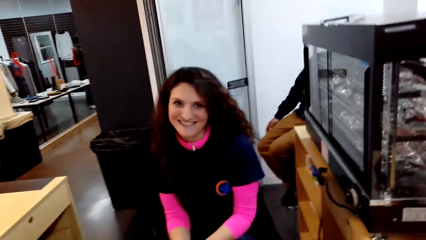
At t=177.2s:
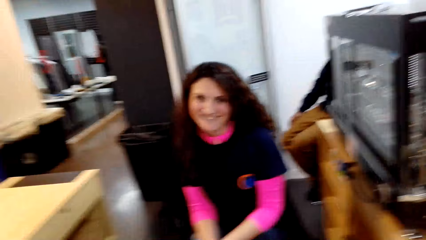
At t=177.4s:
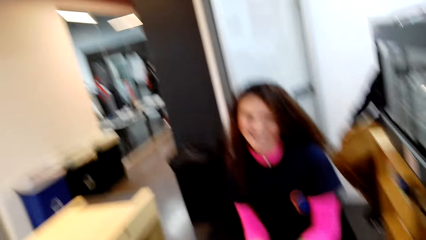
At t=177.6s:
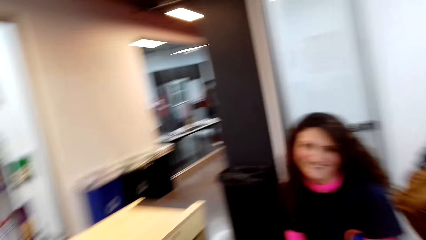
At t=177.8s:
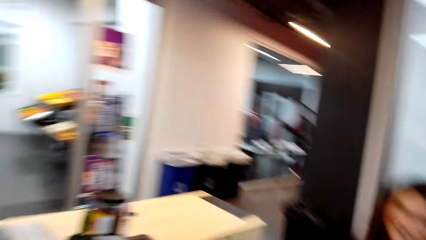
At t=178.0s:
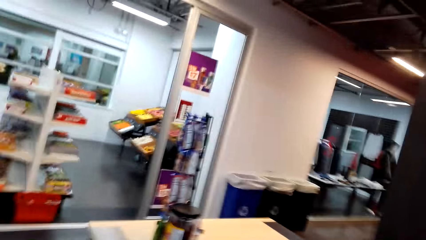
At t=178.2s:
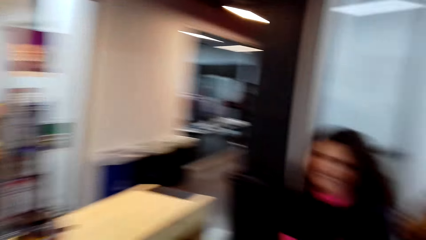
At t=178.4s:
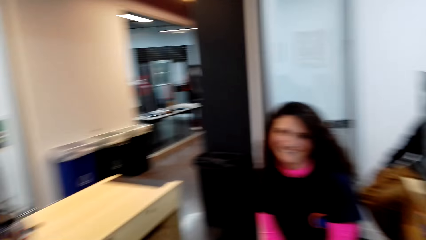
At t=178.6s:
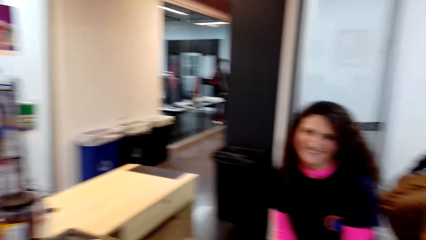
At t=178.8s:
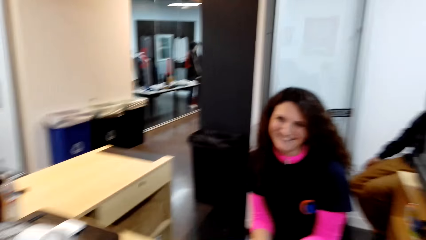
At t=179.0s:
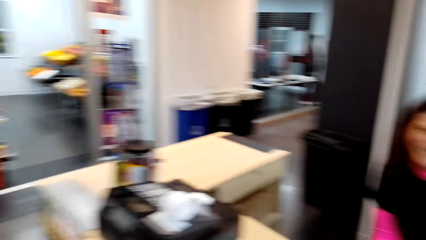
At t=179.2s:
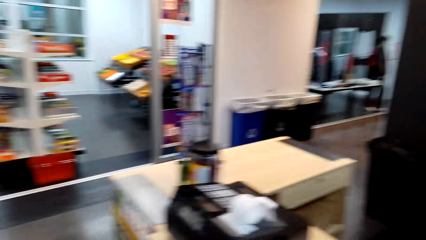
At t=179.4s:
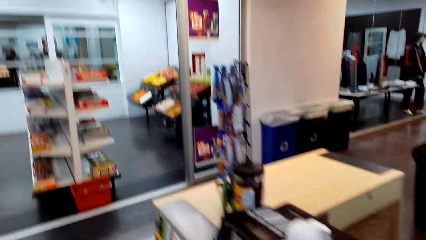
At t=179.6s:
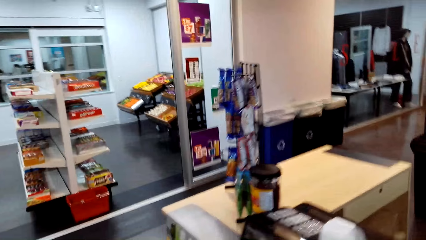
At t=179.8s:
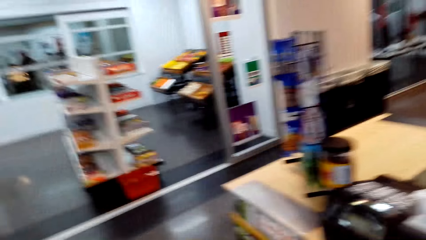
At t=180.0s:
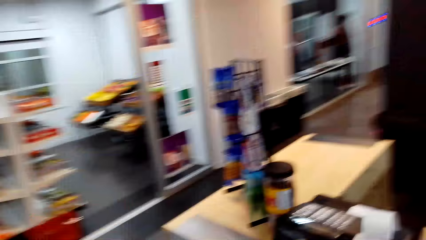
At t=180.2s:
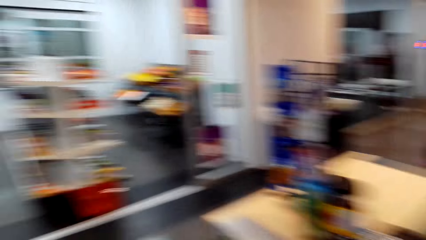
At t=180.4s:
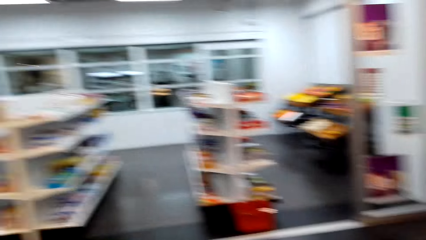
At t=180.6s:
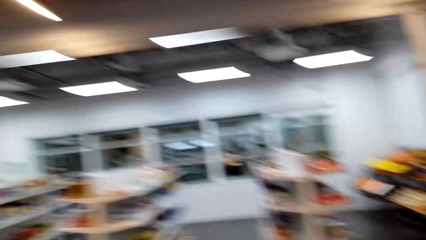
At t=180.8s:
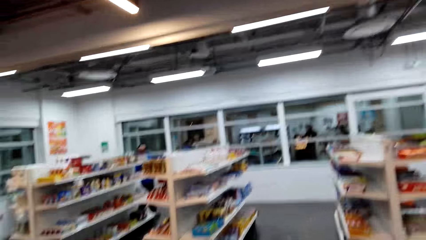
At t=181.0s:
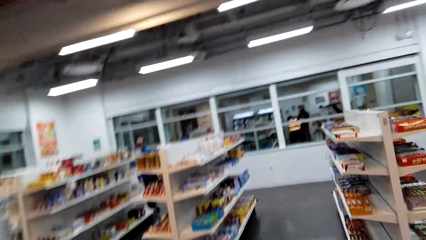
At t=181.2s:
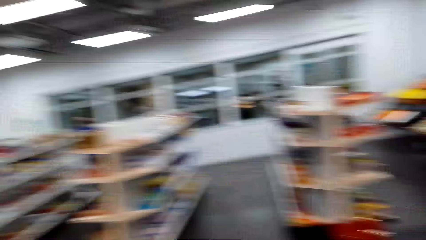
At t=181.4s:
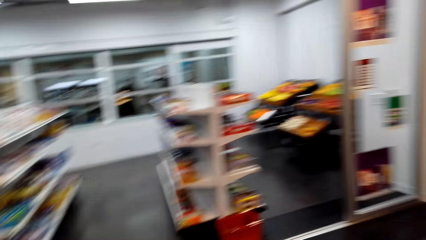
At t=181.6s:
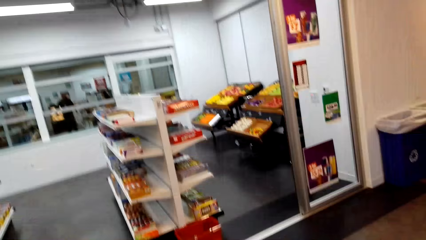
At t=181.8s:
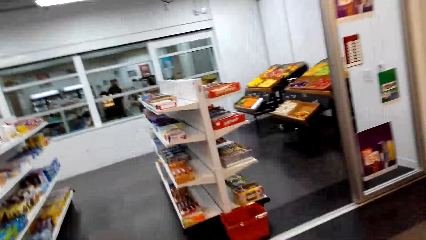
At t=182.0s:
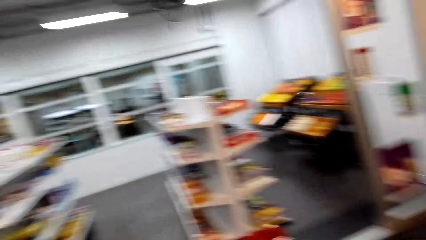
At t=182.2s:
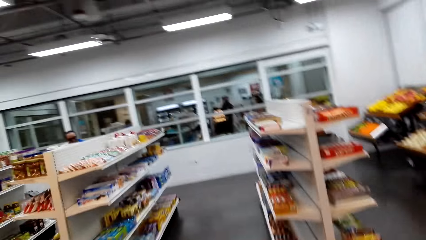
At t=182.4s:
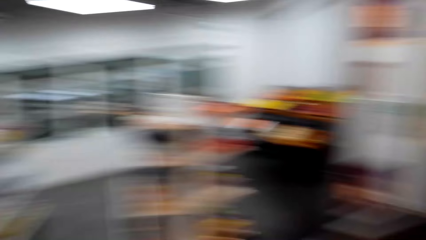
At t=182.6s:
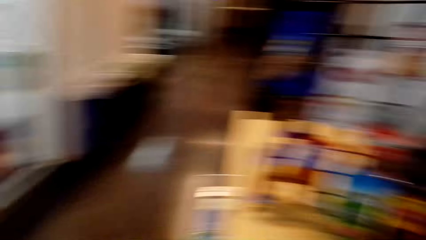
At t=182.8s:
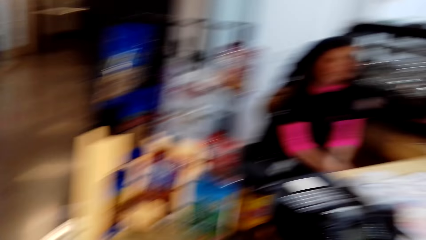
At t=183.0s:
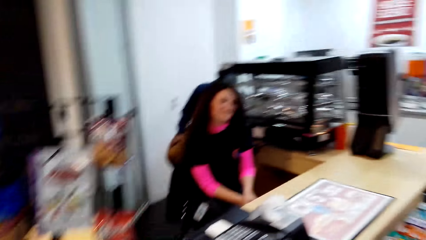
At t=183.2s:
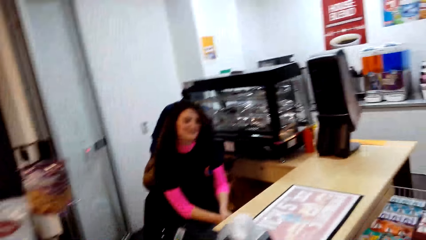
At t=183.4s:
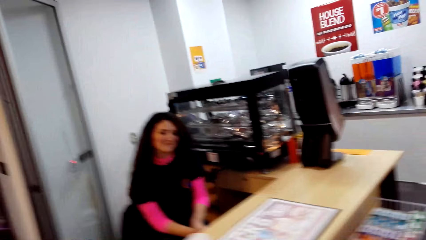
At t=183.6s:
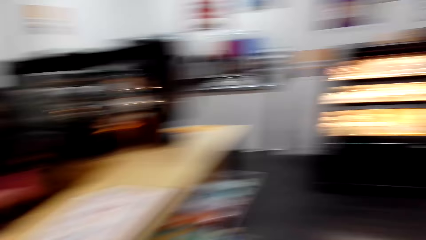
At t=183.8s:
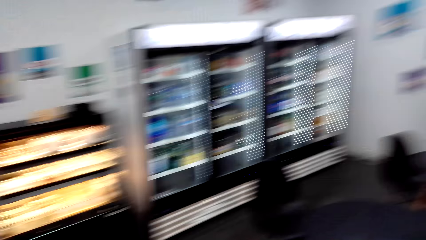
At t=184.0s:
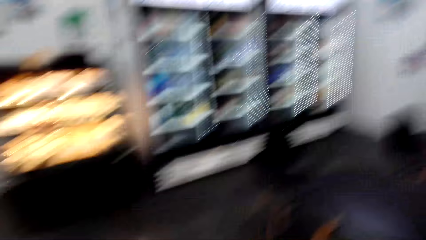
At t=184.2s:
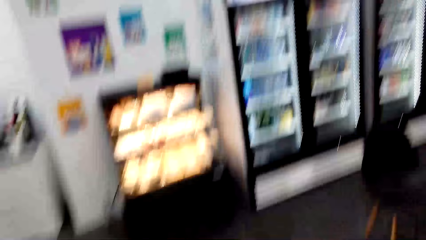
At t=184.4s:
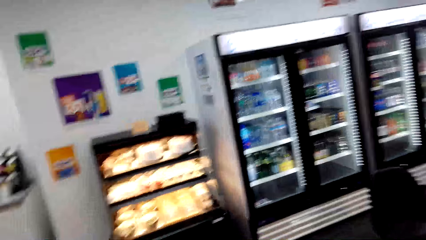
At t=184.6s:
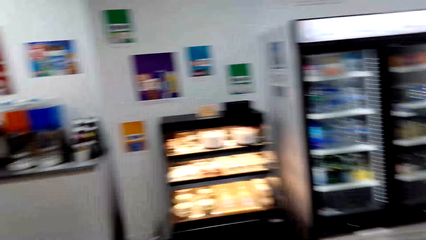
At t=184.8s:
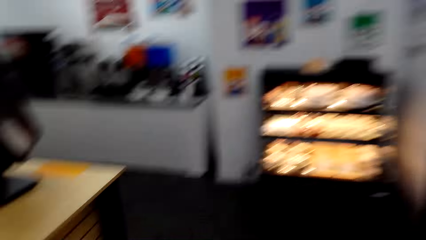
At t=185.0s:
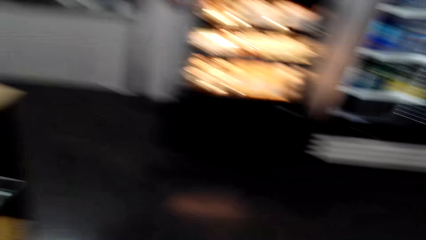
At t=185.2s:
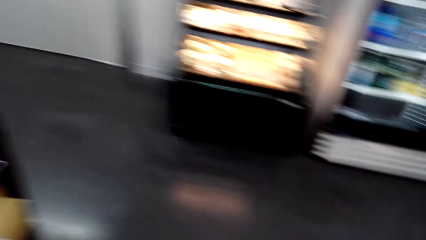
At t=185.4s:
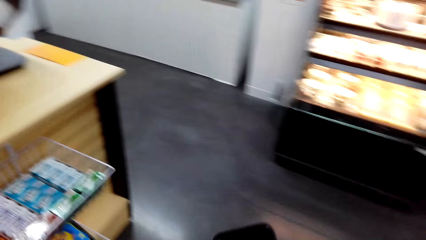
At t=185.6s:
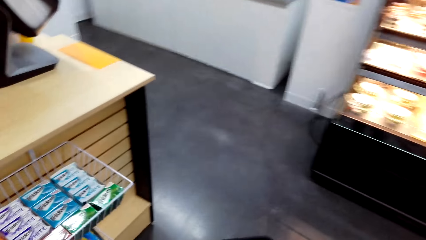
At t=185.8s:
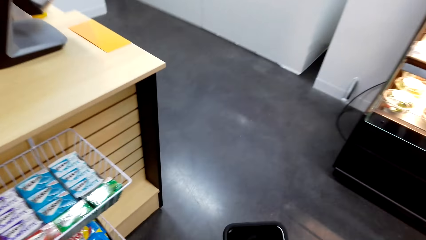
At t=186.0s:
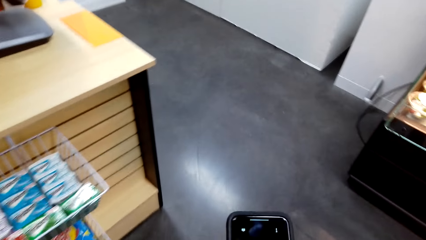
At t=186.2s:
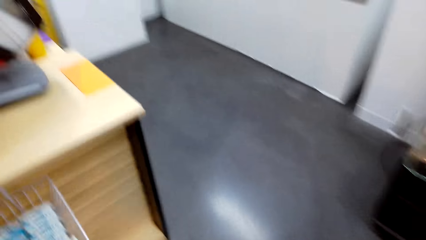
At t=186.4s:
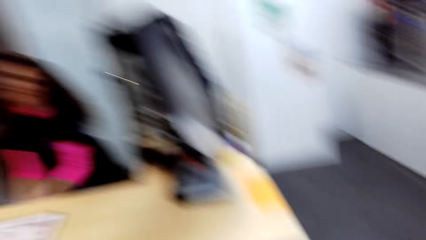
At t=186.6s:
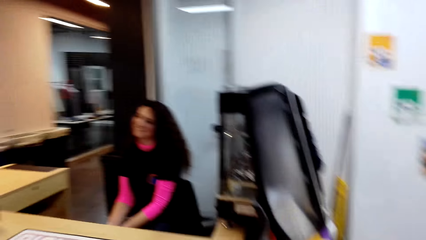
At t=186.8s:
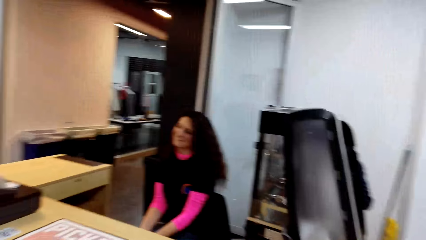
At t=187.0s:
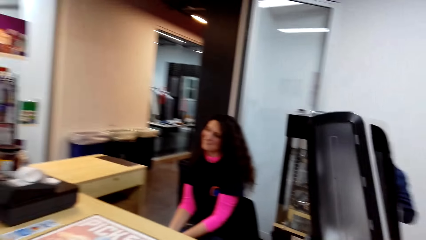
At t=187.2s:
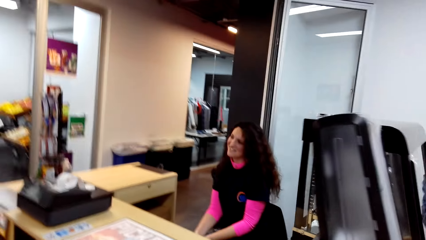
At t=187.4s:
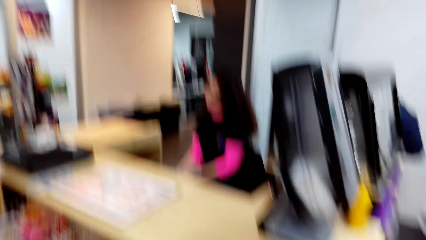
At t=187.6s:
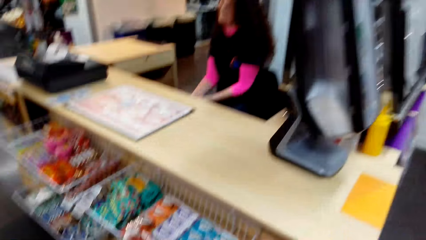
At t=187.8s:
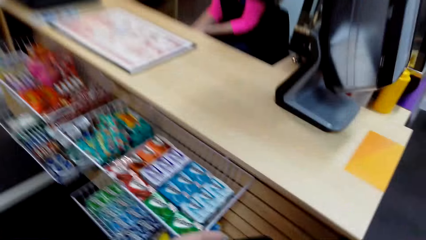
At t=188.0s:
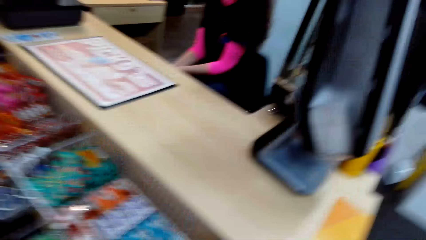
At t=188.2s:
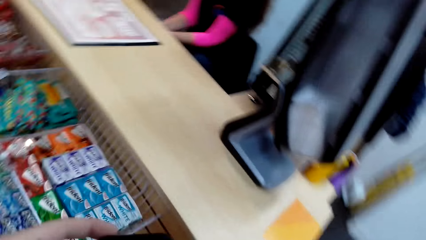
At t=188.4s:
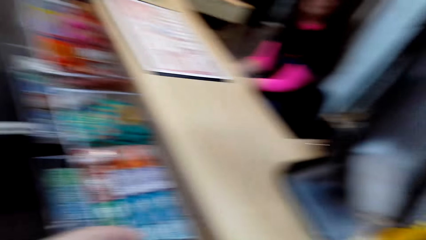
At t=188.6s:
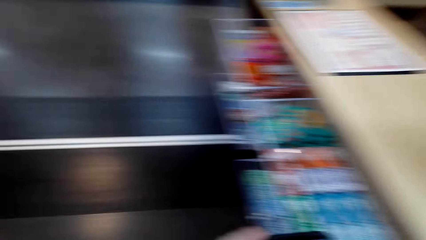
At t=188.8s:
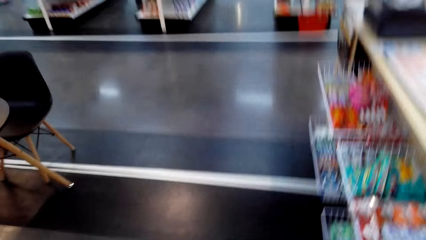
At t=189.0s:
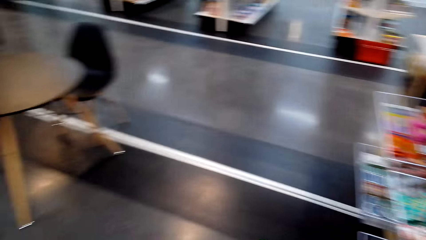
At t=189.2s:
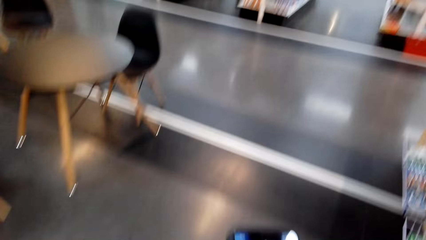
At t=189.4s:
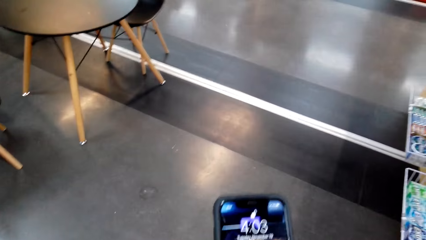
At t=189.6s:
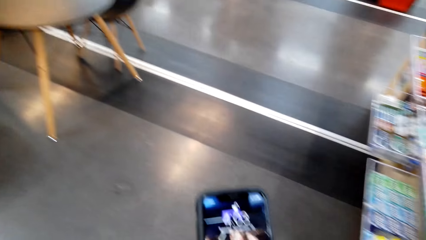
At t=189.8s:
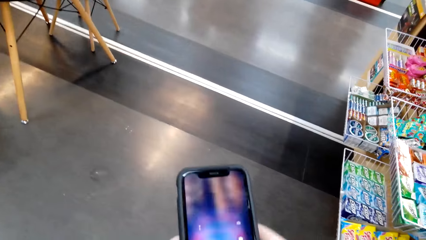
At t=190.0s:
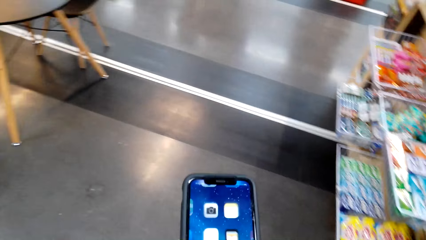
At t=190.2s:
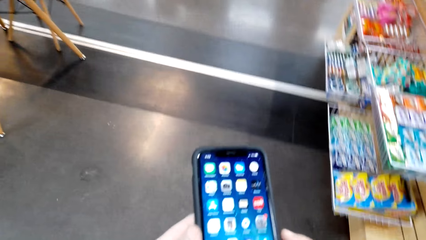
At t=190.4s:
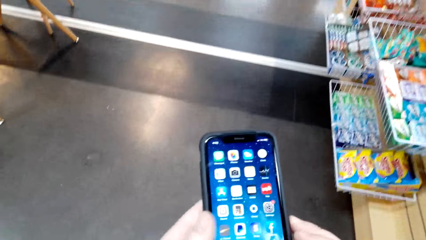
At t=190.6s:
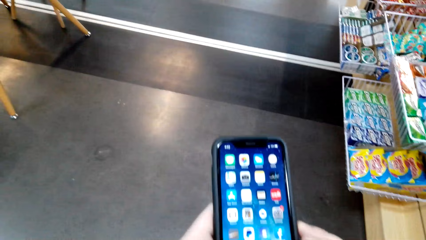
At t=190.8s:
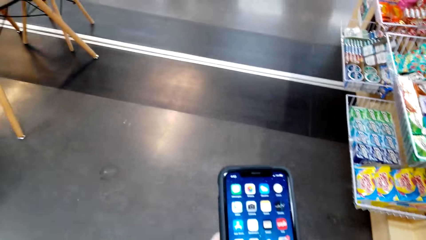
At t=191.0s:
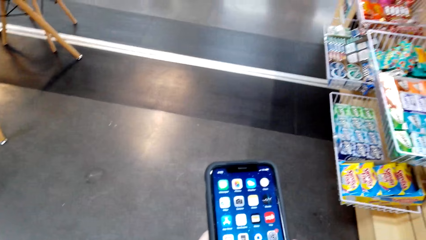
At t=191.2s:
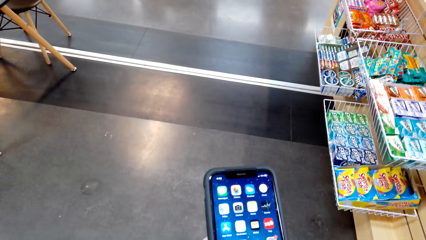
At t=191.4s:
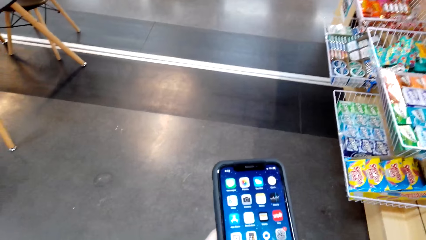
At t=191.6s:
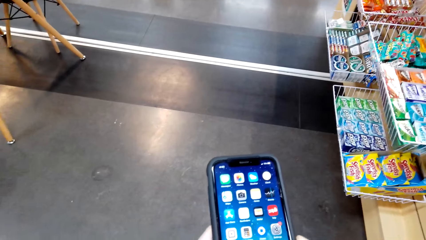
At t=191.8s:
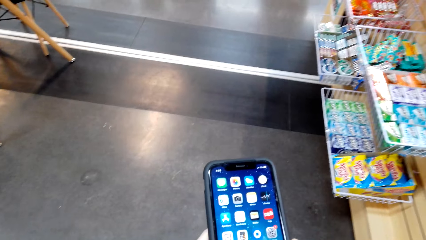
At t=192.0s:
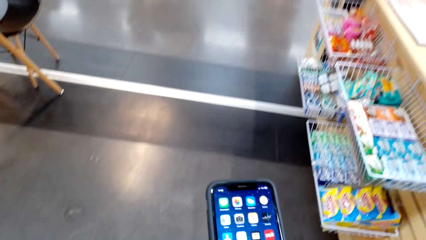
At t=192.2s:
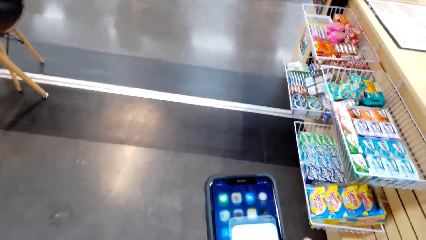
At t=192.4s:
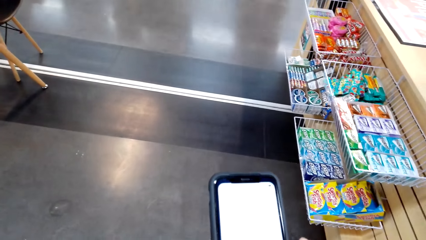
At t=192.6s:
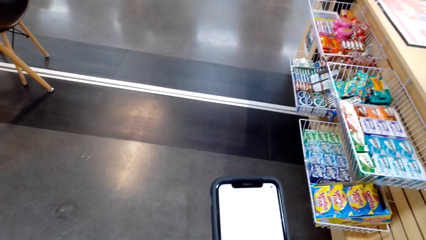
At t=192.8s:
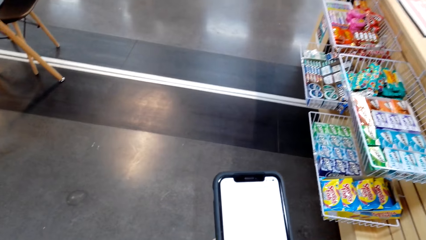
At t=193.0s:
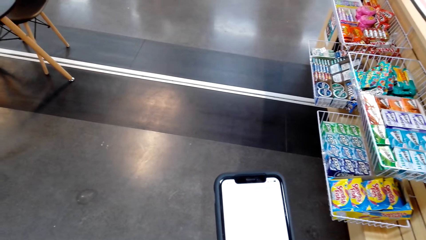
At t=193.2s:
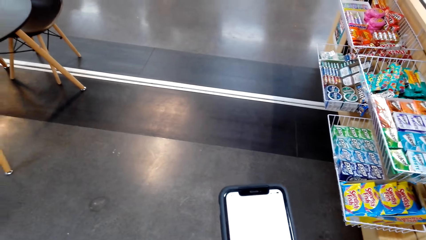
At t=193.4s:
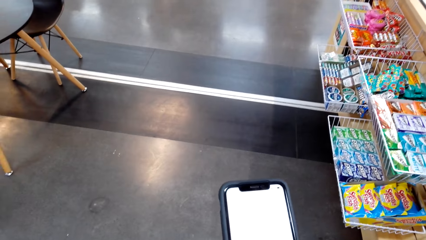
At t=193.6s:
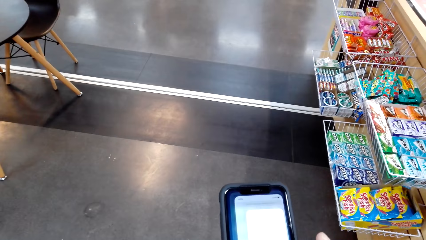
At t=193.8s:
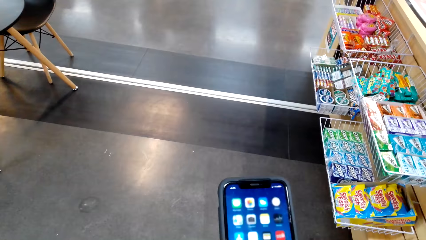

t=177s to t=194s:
The camera wearer walks around. They walk around. They talk to the cashier. They look around. They use the phone.
